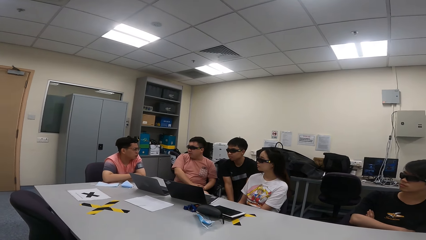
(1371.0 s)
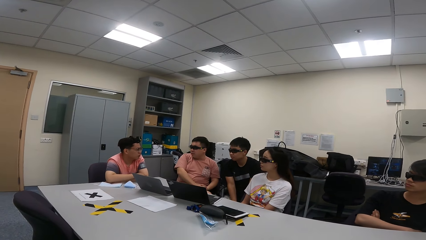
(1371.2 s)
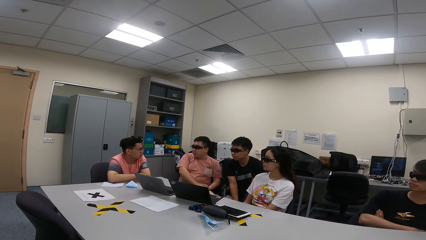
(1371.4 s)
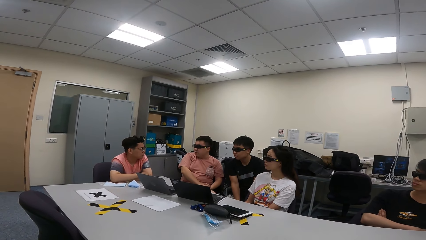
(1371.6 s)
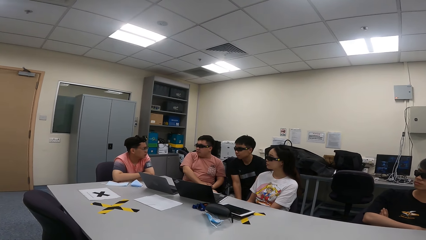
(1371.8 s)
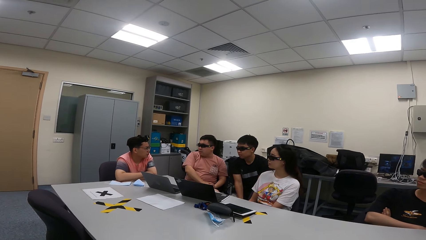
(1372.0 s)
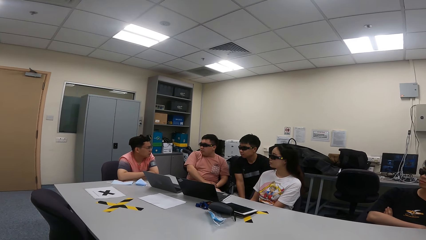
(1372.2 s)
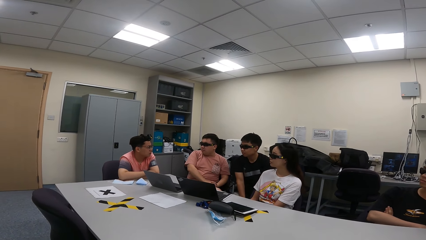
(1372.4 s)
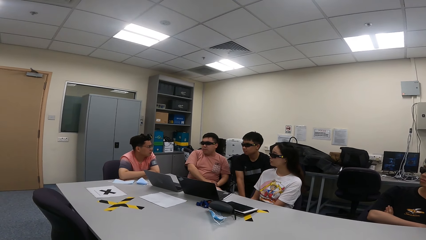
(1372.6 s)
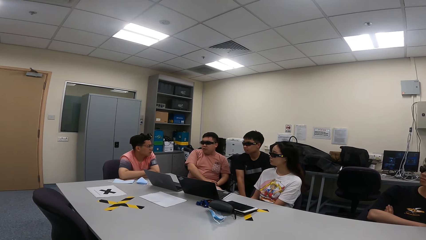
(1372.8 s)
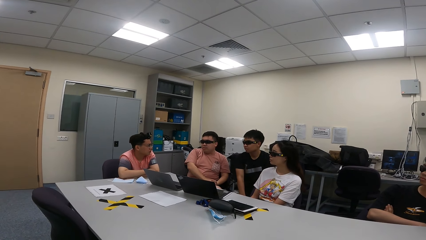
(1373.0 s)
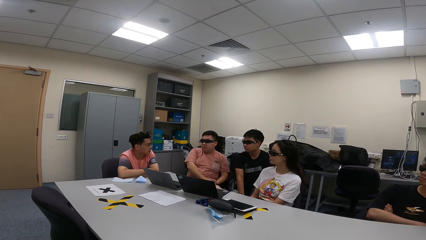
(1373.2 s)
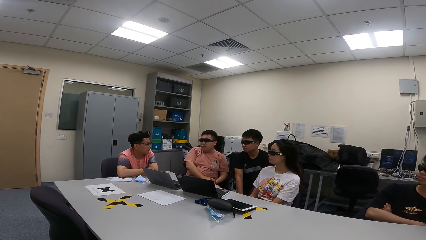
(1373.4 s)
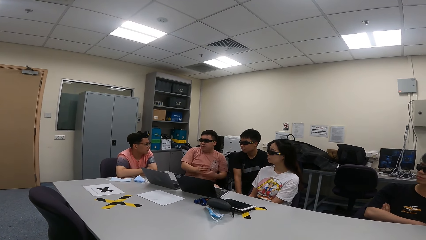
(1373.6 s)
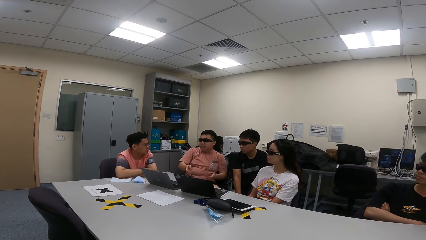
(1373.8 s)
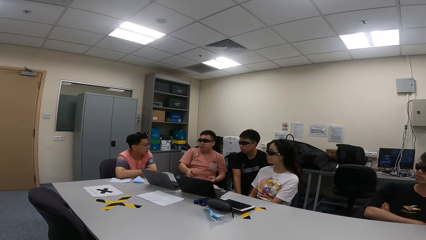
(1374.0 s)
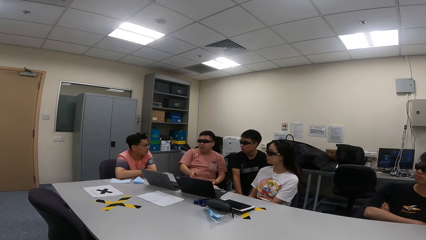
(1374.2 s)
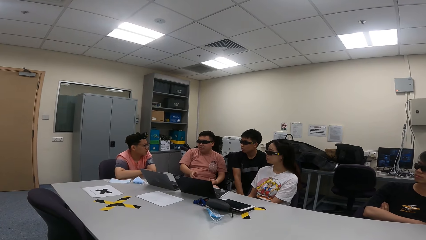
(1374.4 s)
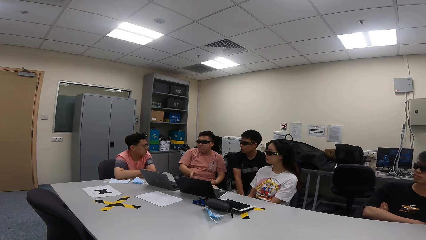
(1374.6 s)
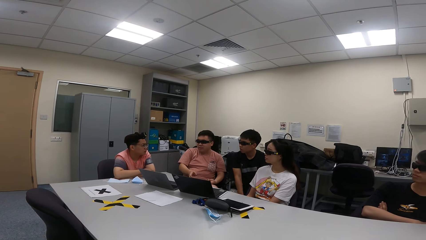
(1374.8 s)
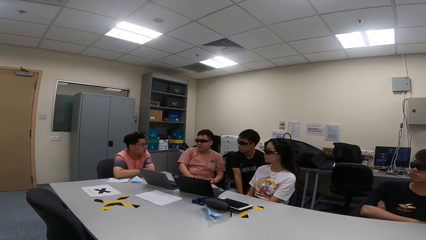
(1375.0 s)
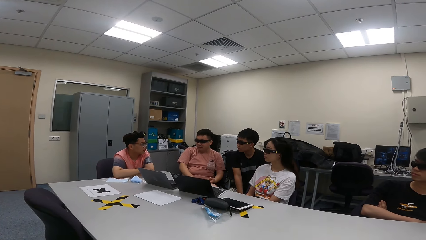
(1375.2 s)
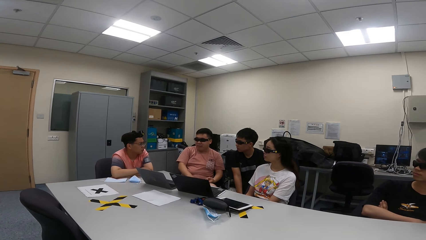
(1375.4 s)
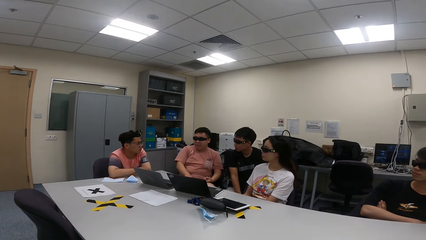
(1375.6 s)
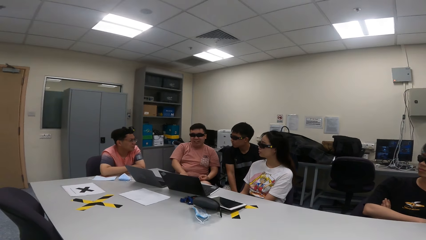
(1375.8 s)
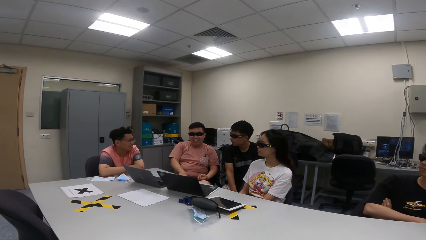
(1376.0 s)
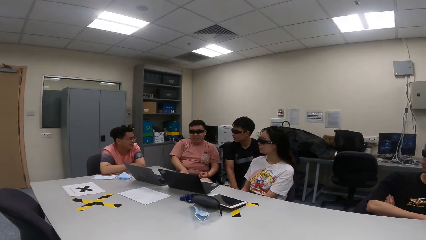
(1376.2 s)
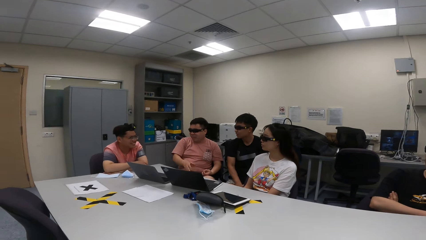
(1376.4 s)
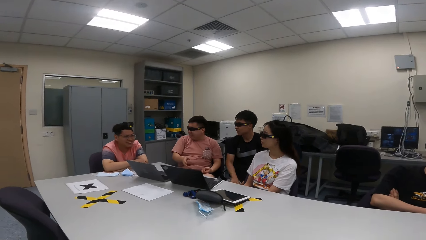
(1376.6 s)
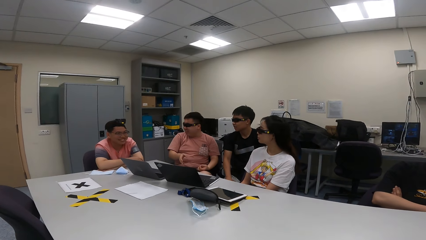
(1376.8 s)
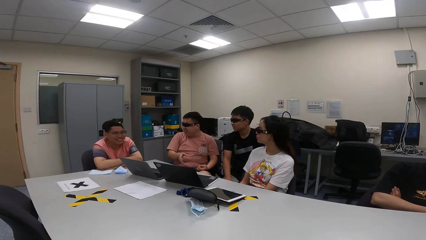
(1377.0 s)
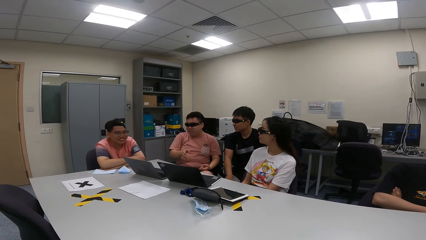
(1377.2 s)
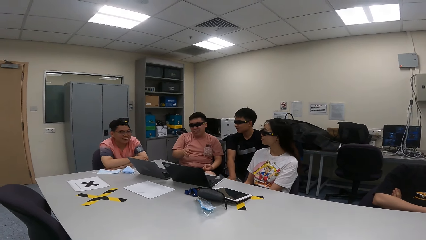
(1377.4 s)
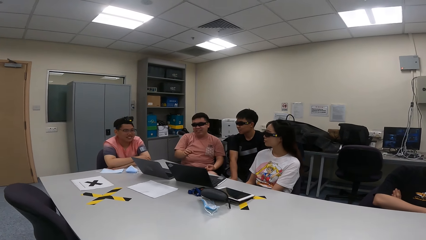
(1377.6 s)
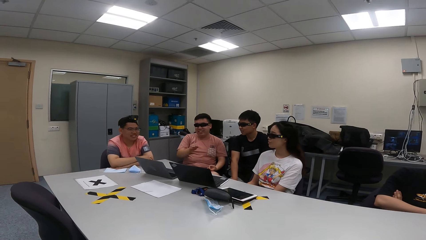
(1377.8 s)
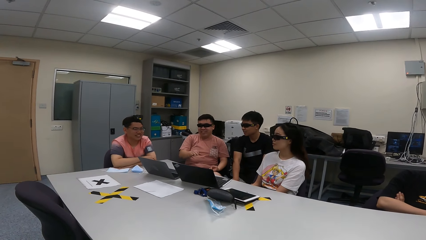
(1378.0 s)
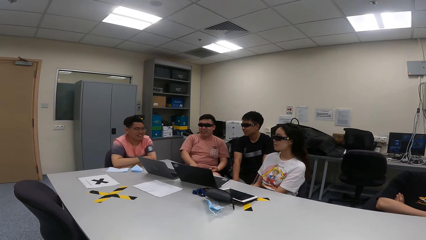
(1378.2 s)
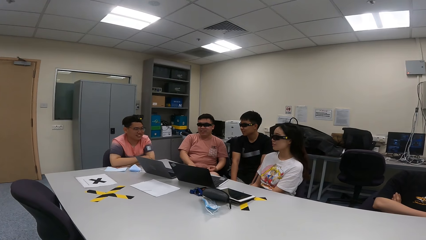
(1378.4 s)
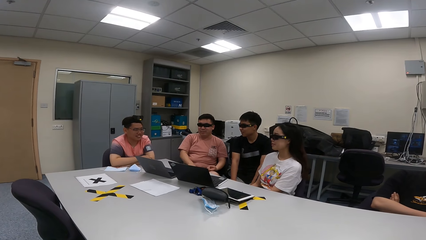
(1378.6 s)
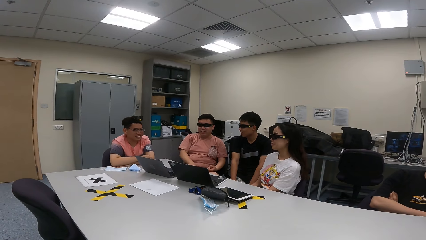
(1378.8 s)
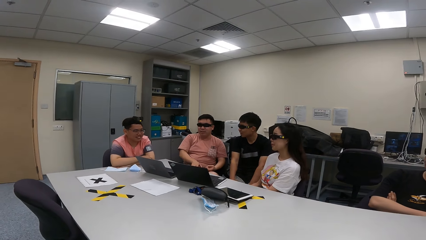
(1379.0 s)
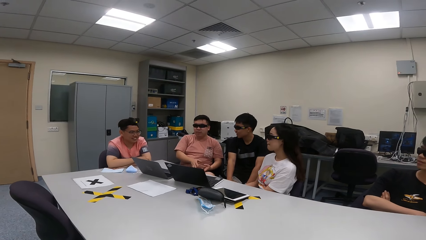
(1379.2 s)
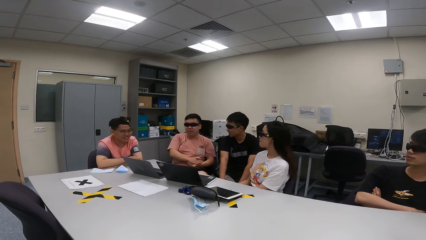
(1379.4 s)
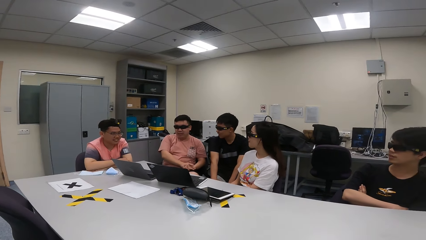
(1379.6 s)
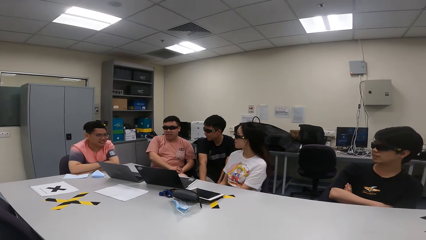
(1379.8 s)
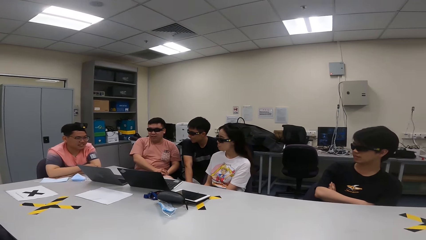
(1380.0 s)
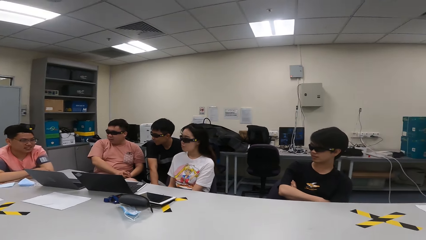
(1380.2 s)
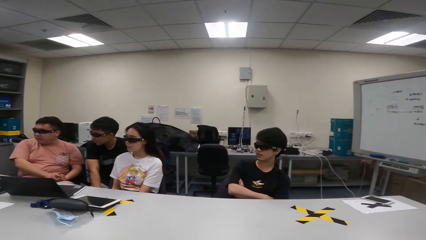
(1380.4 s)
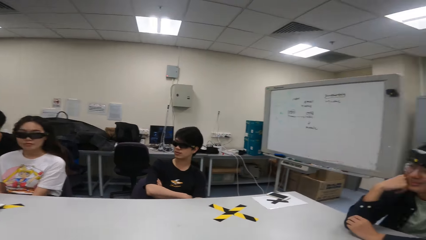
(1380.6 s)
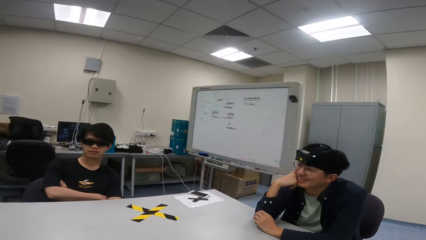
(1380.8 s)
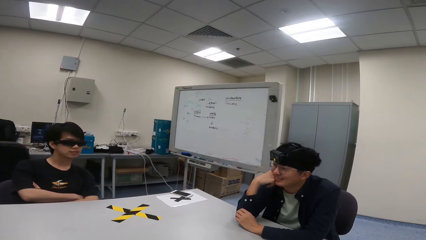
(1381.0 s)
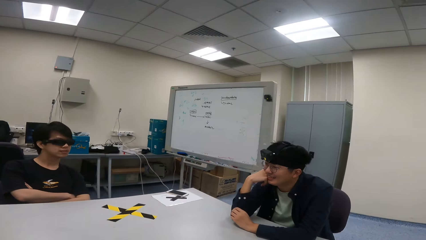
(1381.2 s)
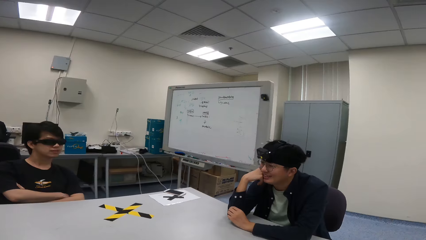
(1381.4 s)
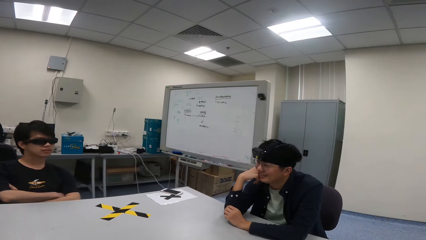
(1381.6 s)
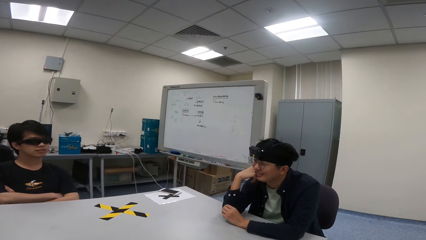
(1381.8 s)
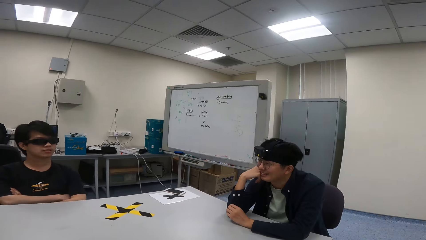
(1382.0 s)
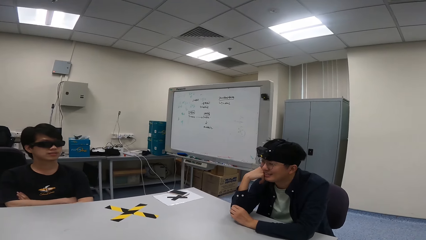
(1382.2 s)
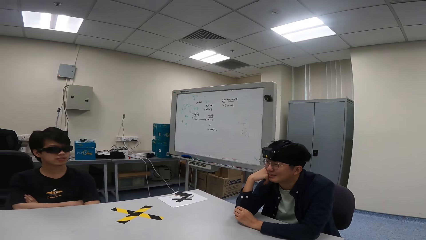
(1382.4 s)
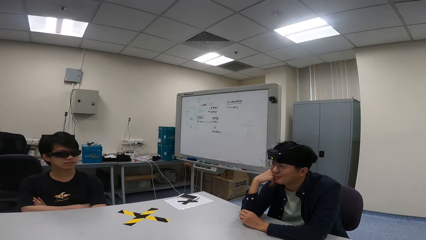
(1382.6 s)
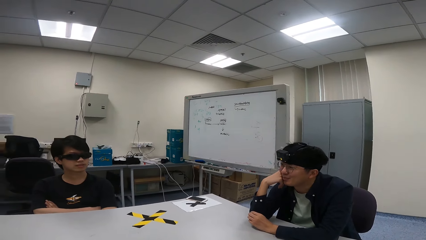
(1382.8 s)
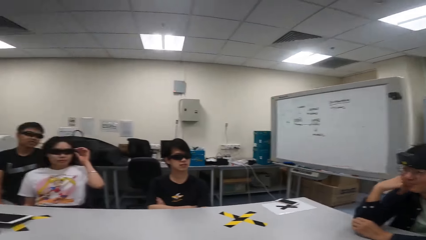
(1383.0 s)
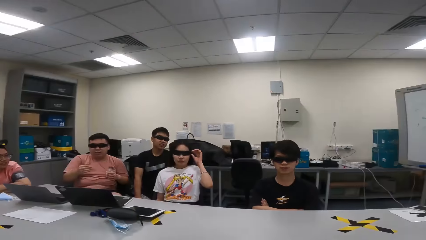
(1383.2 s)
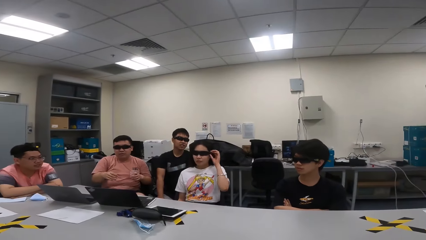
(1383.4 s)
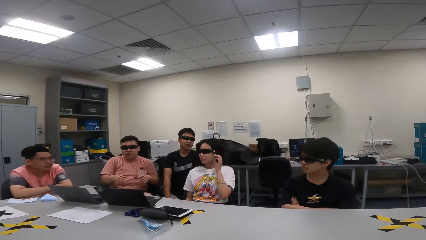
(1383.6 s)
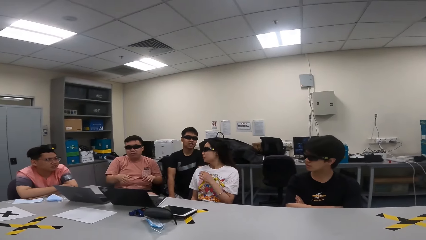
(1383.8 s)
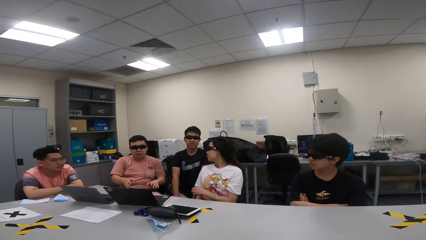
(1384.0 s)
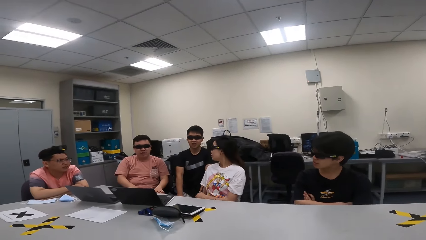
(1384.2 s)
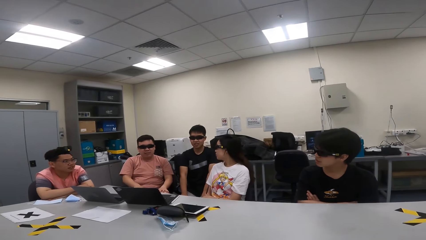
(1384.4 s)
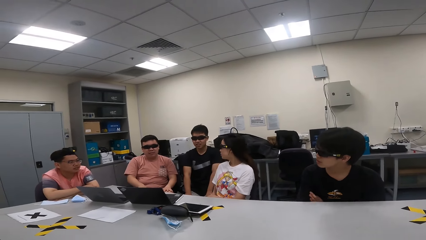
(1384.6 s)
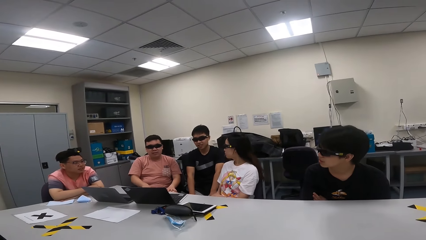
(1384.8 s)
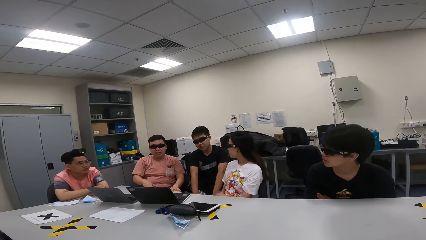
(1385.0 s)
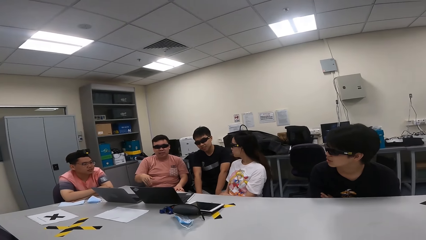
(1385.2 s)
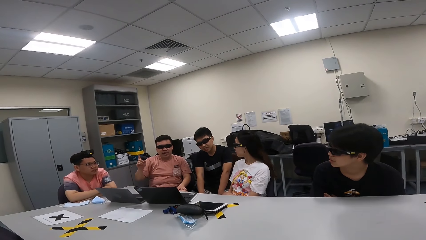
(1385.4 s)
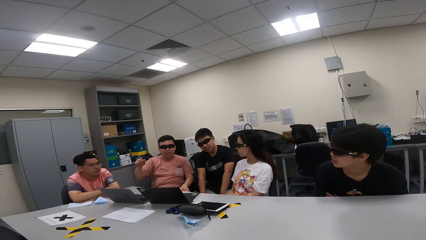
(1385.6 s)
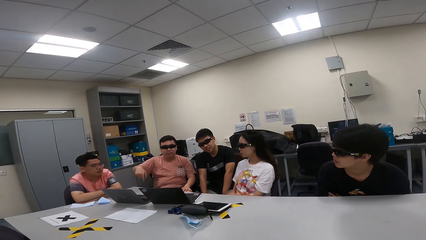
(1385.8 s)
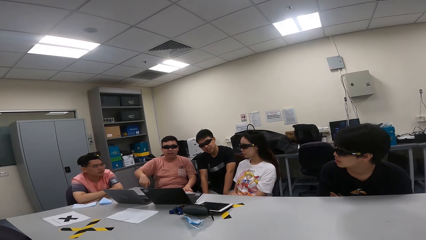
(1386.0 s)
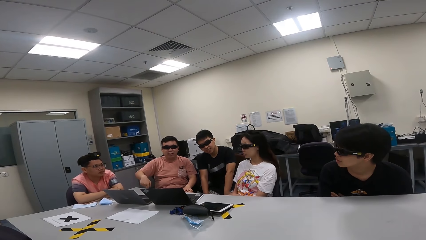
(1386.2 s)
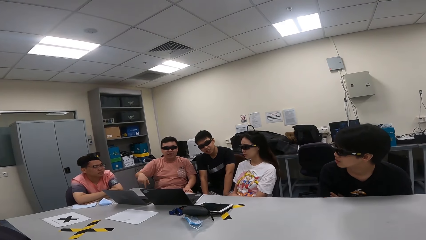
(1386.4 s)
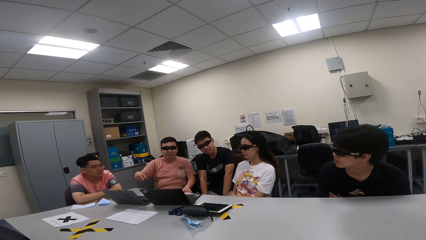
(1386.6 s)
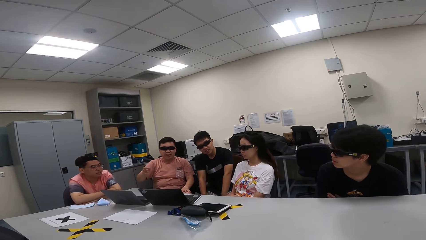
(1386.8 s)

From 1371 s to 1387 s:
A man sways hands in the air. A person converses. A woman touches the shades and adjusts the glasses. The man sways hands in the air and demonstrates with his hands.
